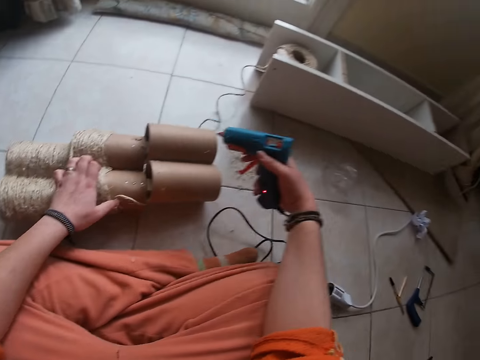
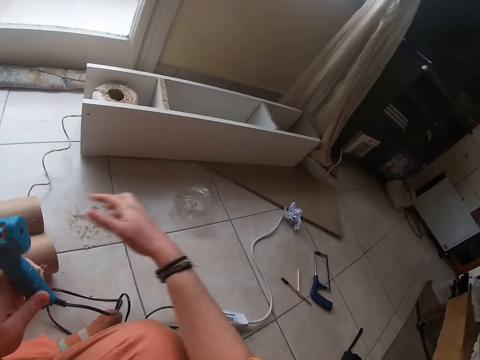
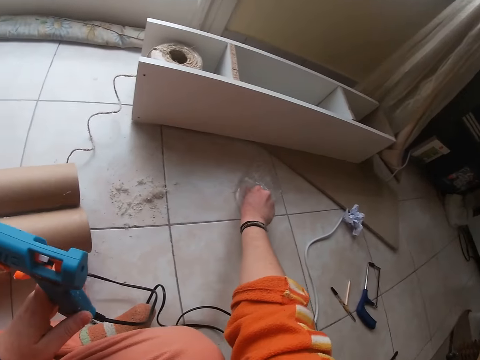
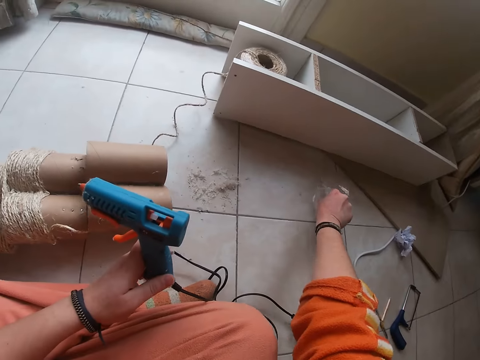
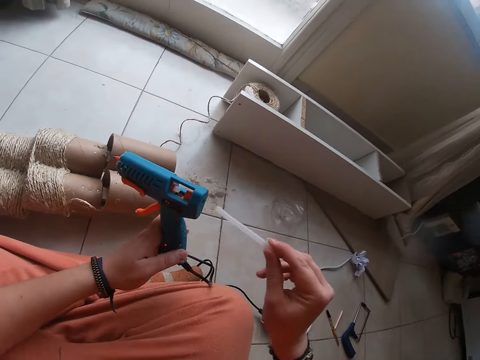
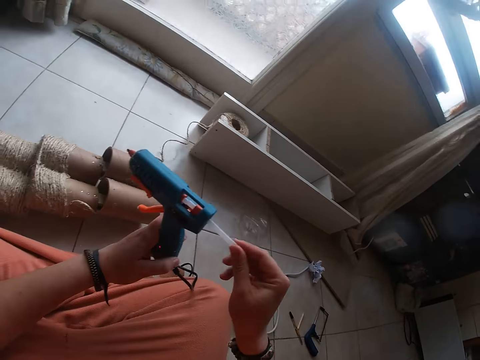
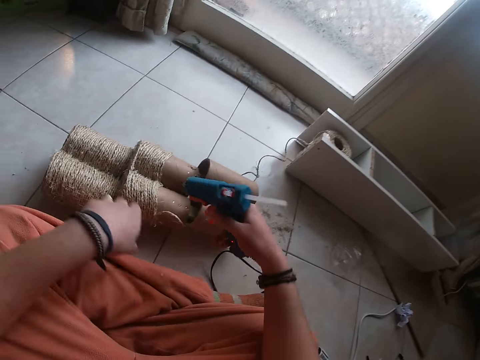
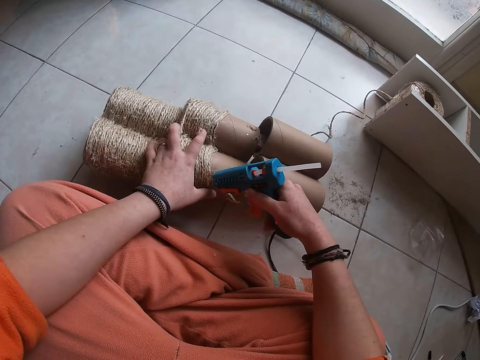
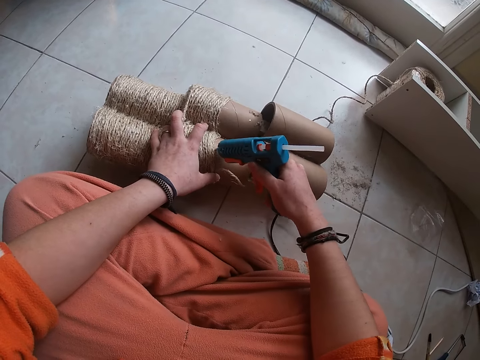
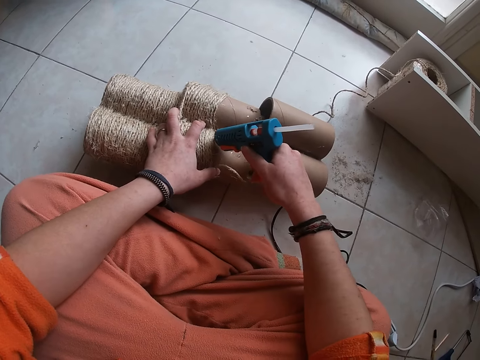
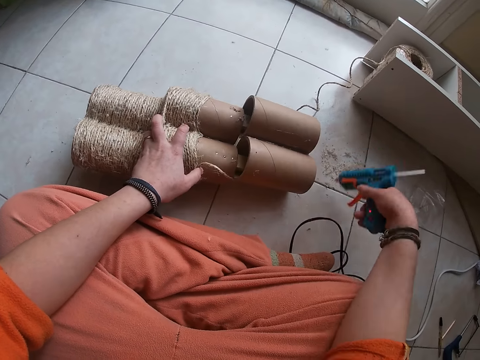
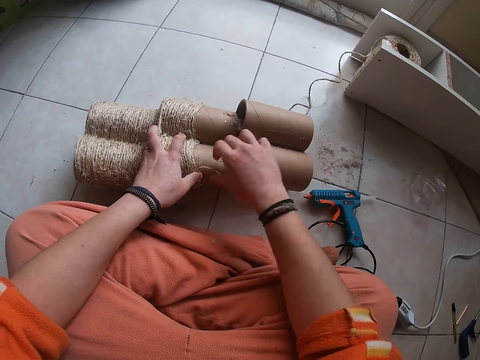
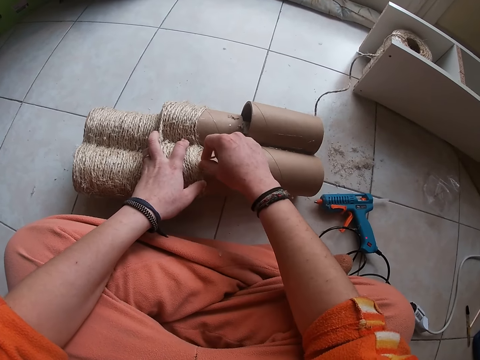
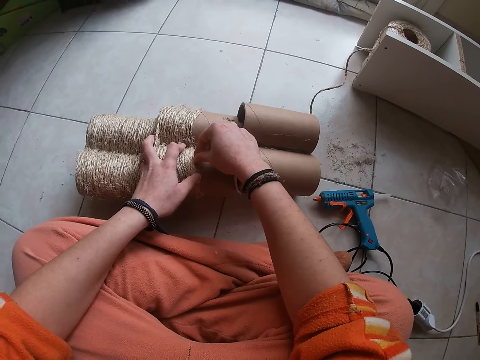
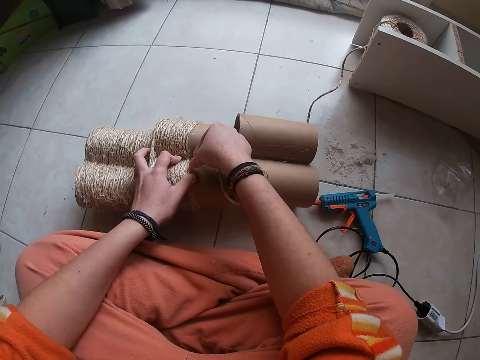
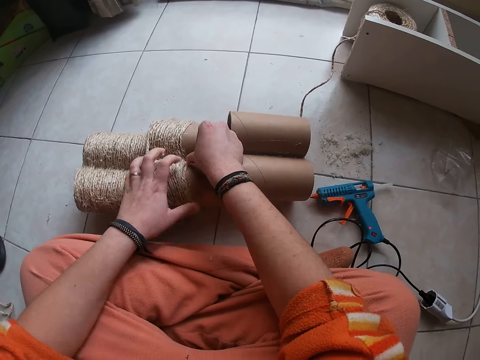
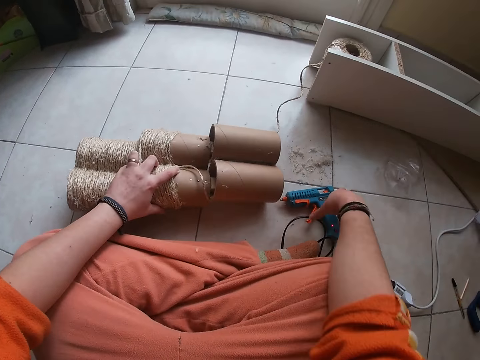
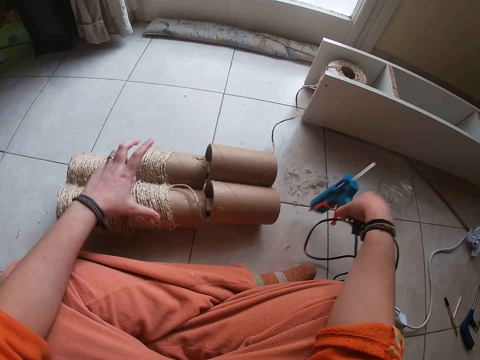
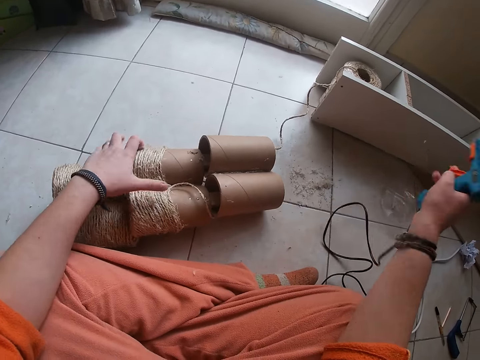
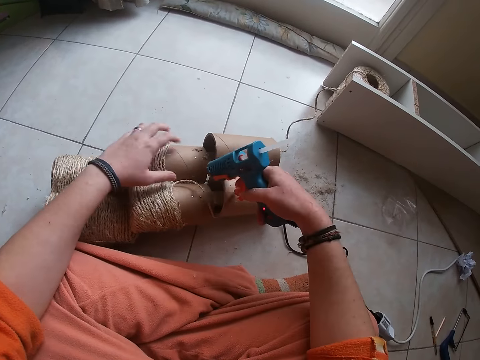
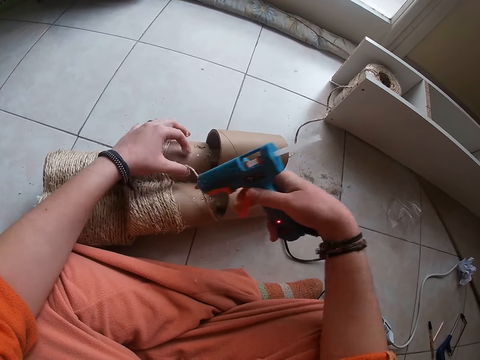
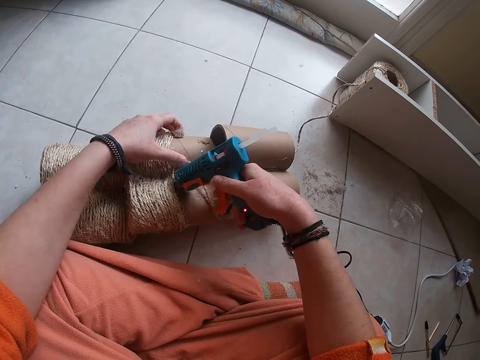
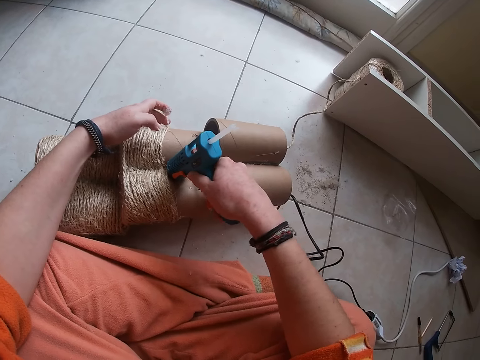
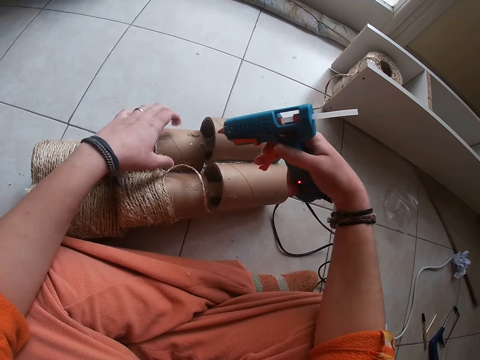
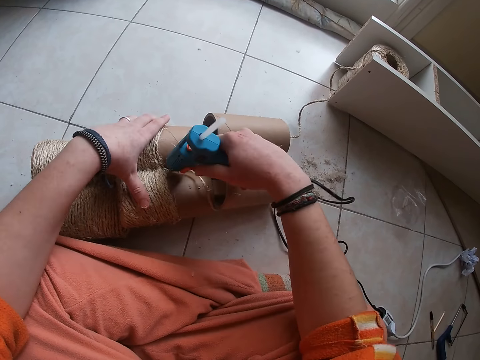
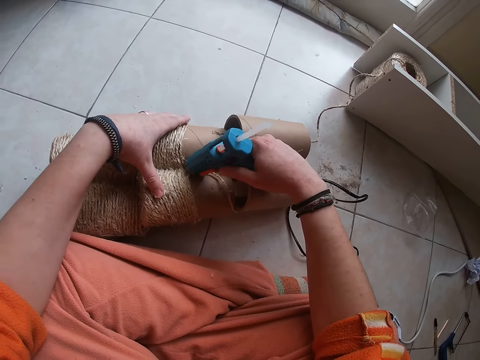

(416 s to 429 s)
The camera wearer passes a glue gun to the other hand. He picks up a funnel from a plastic with his right hand. He attaches the funnel to the hand driller or glue gun with his right hand. He blows glue on the module with the glue gun. He screws the carton with the hand driller in his right hand. He drops the hand driller on the ground with his right hand. He ties the attached rope on the carton with his right hand. He aligns the rope with his hand on the module. He picks up the hand driller from the ground with his right hand. He adjusts the attached rope on the carton with his left hand. He blows glue on the module with the glue gun. He screws the carton with the hand driller in his right hand.

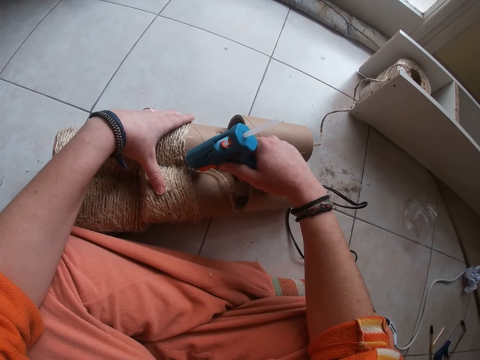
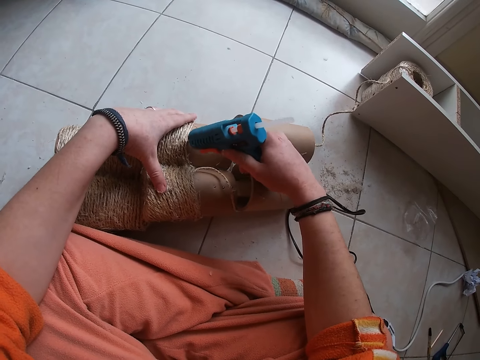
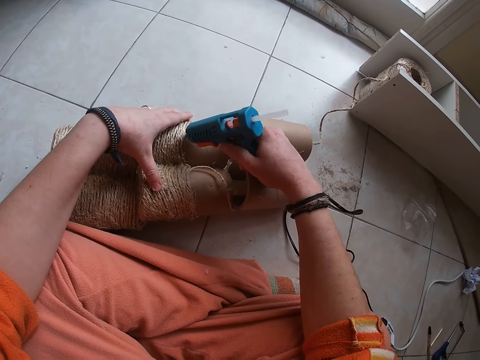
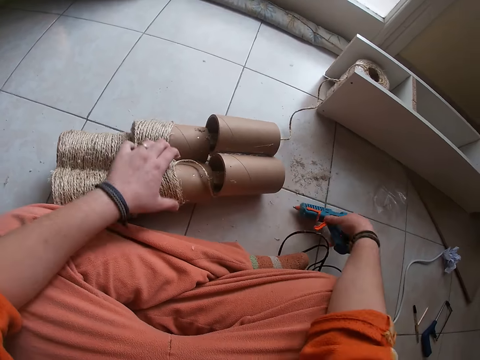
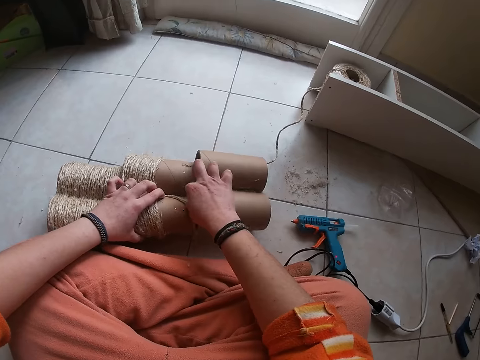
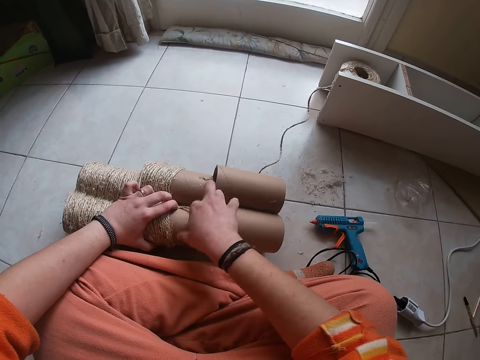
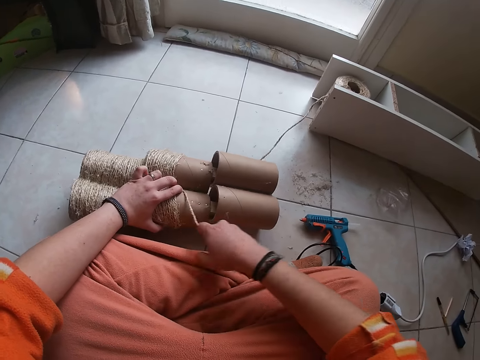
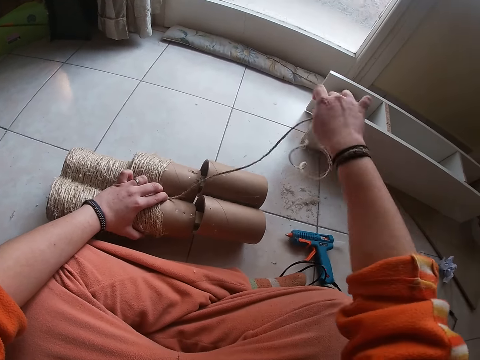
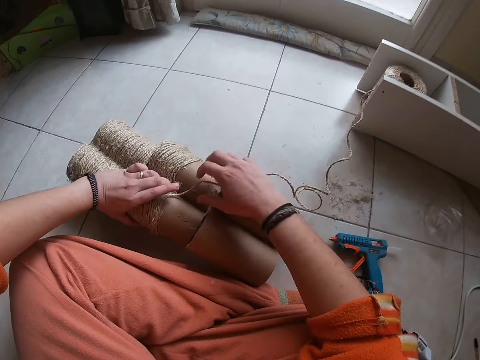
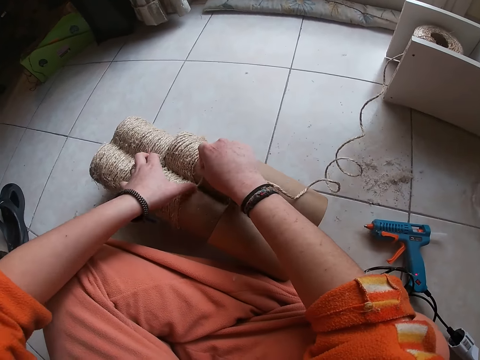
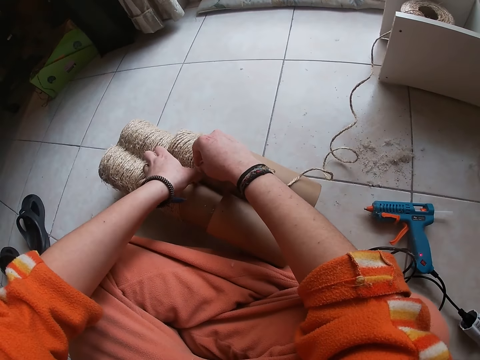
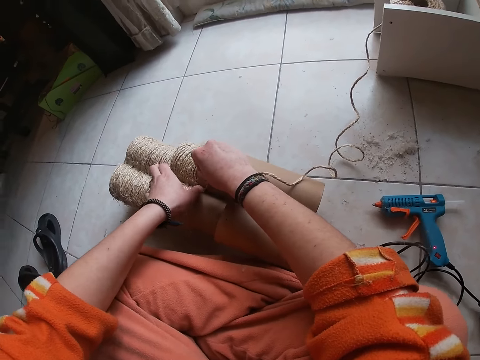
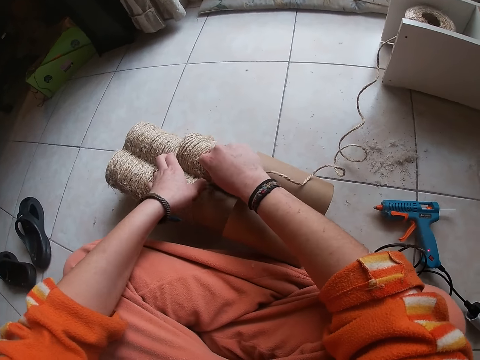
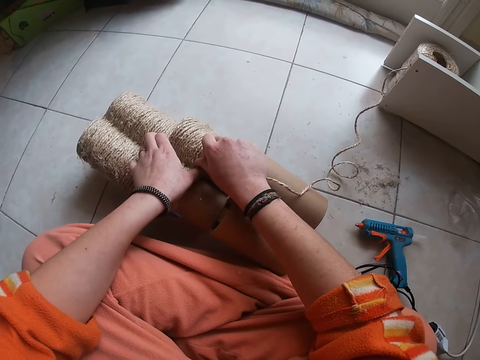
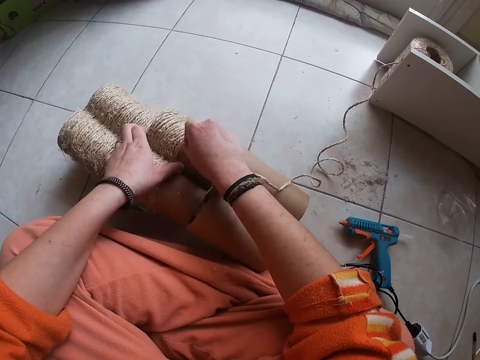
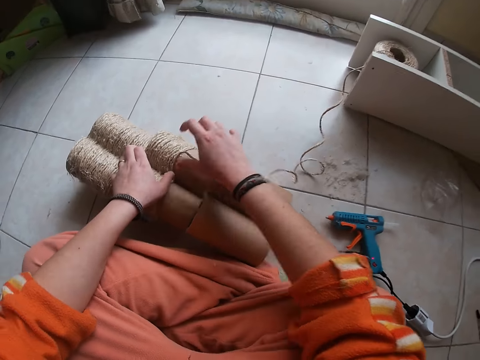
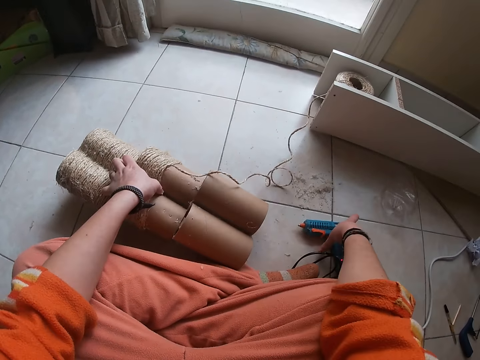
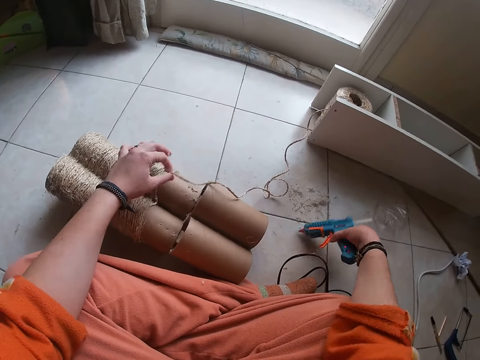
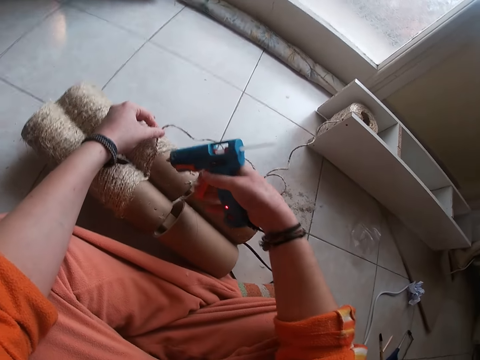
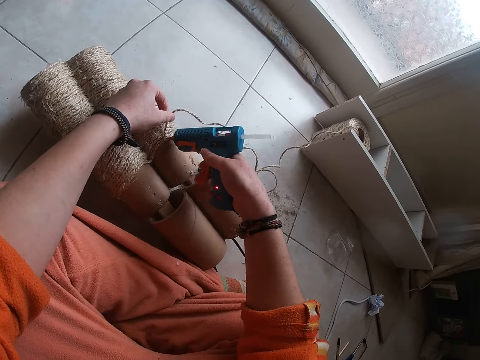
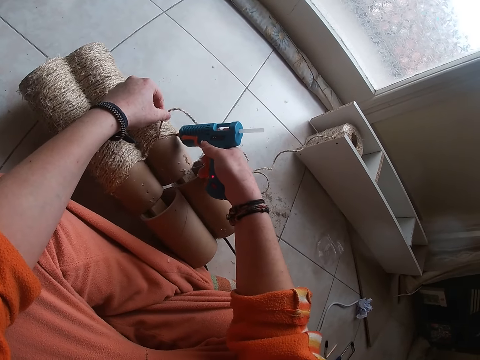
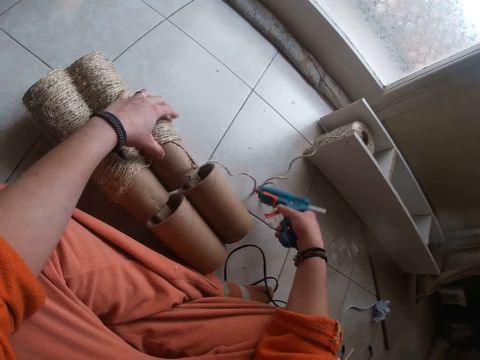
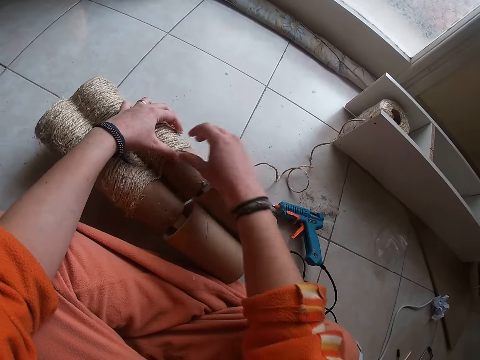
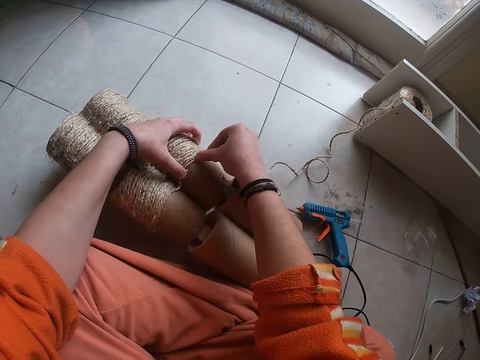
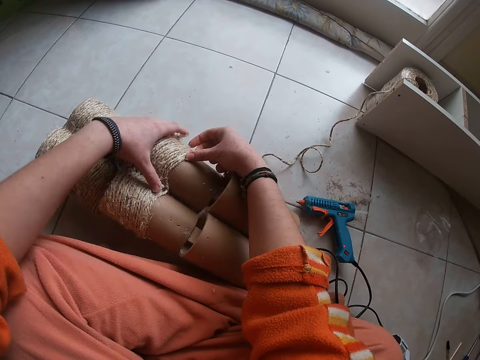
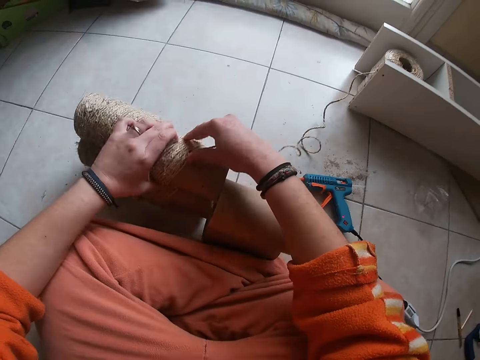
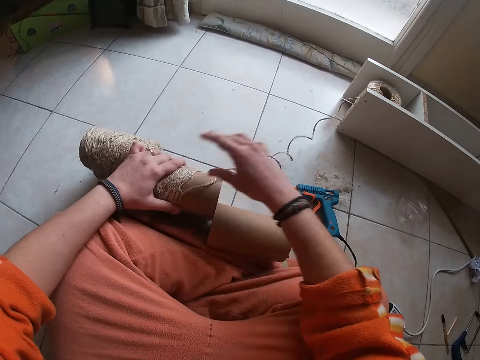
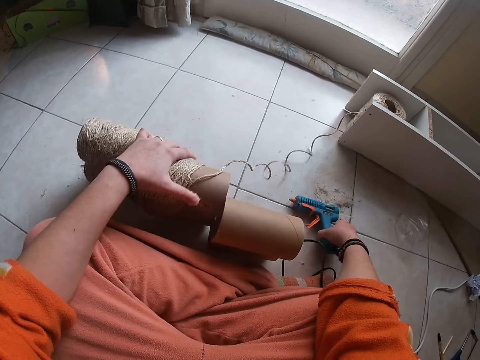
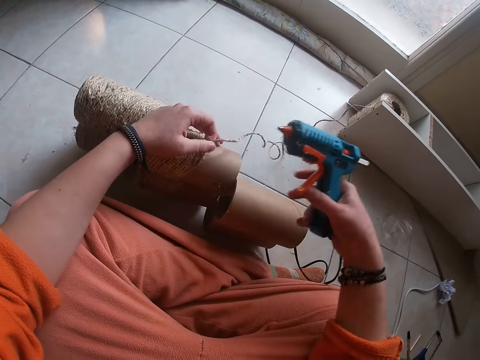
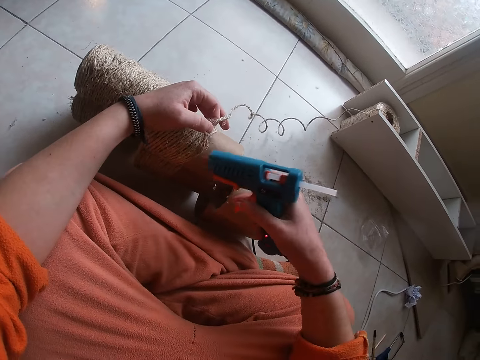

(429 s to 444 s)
The camera wearer drops the hand driller or glue gun on the ground with his right hand. He adjusts the attached rope on the carton with his right hand. He ties the attached rope on the carton with his right hand. He picks up the hand driller from the ground with his right hand. He screws the carton with the hand driller in his right hand. He blows glue on the module with the glue gun. He drops the hand driller on the ground with his right hand. He aligns the rope with his hand on the module. He ties the attached rope on the carton with his right hand. He turns the module. He picks up the hand driller from the ground with his right hand.
